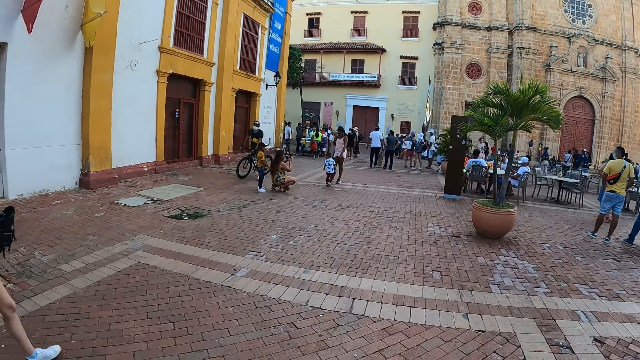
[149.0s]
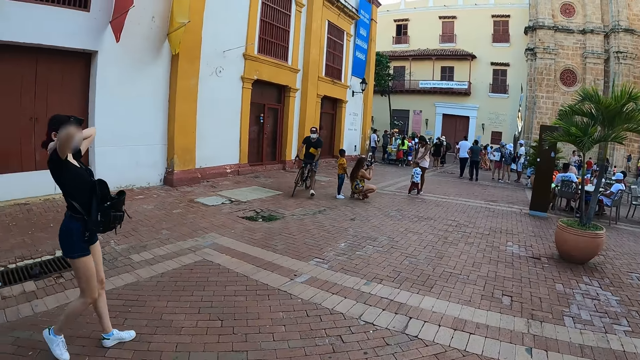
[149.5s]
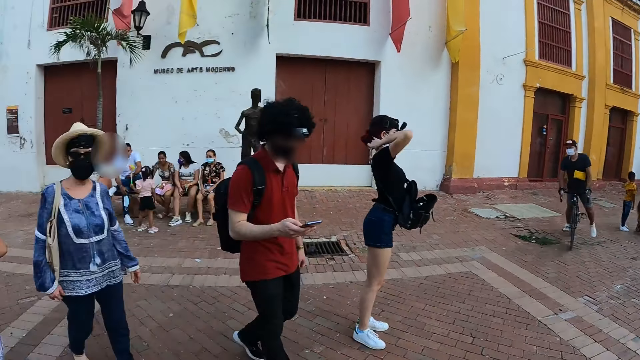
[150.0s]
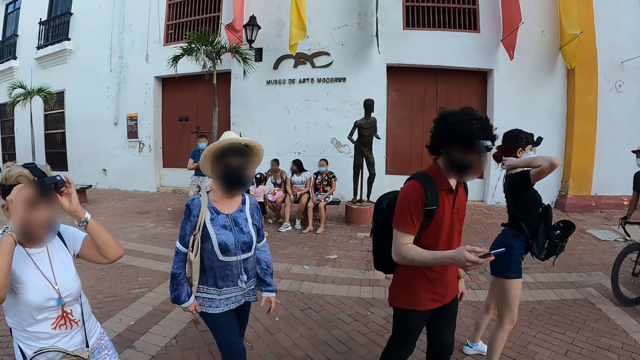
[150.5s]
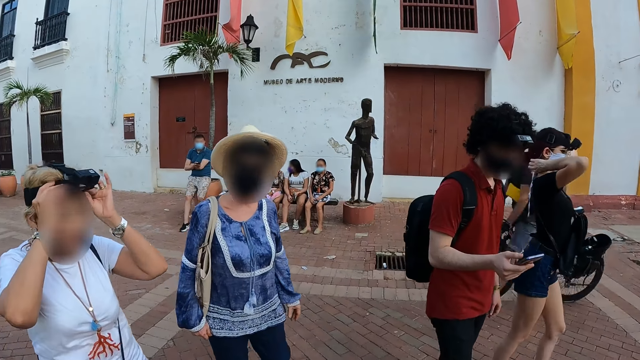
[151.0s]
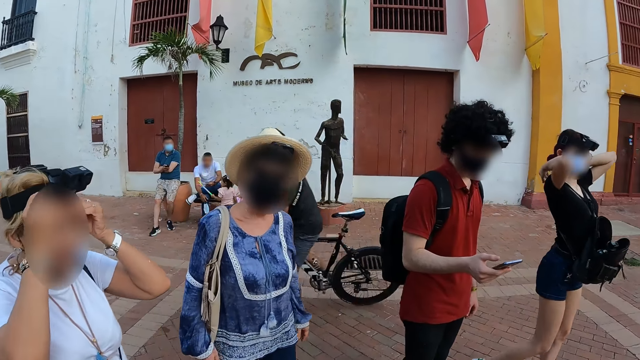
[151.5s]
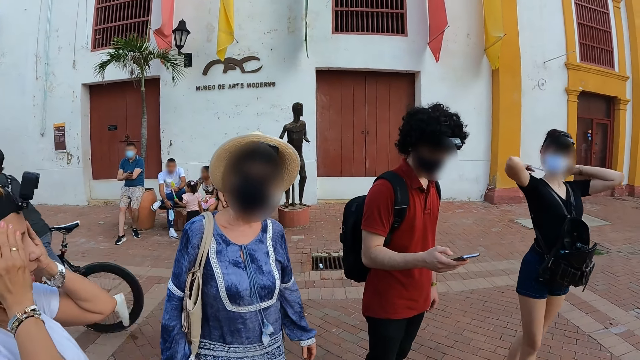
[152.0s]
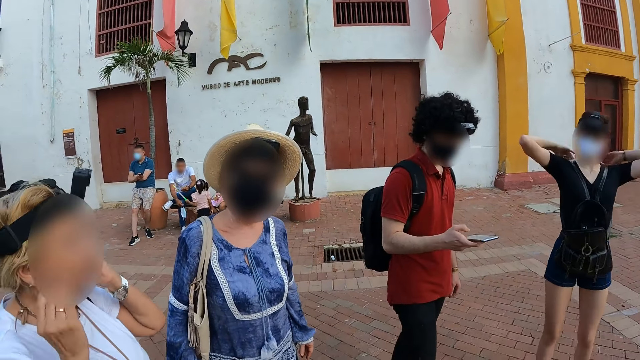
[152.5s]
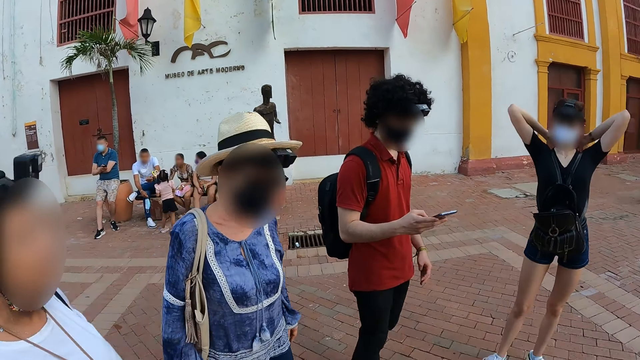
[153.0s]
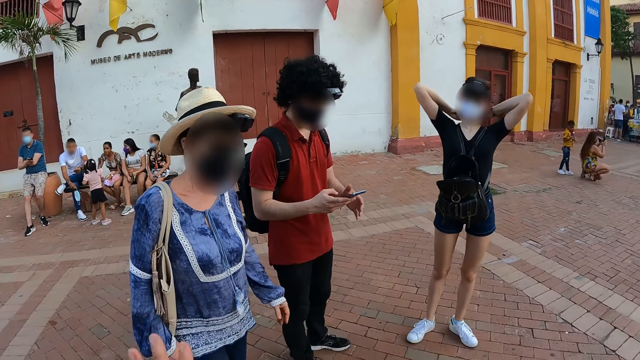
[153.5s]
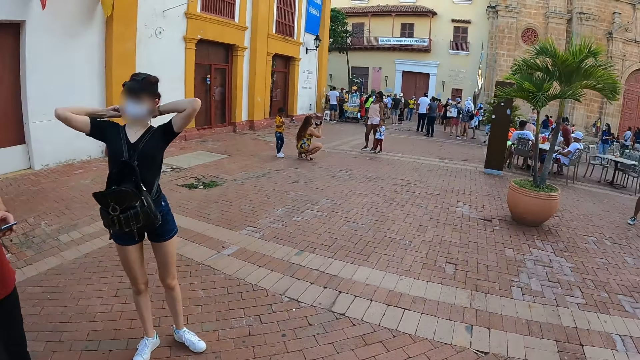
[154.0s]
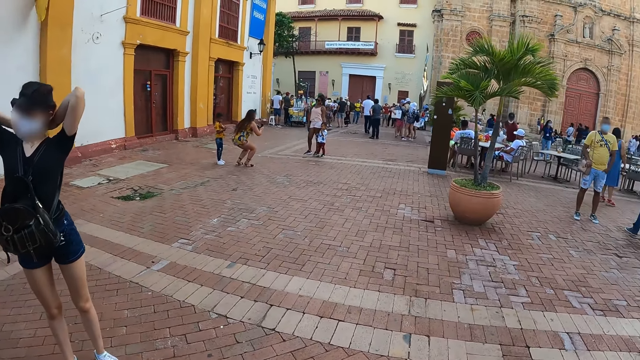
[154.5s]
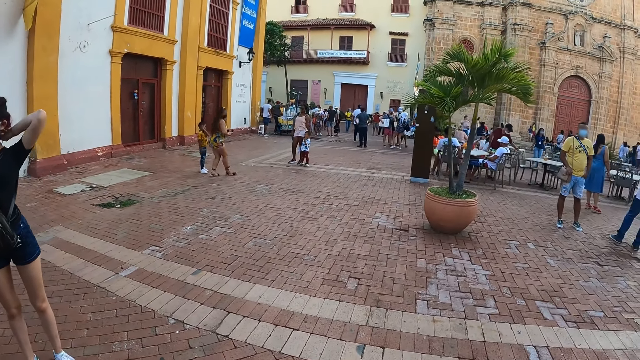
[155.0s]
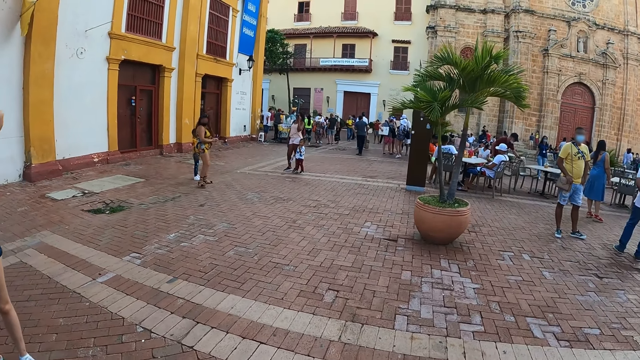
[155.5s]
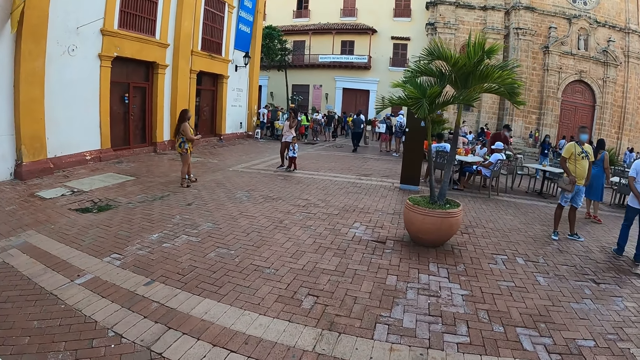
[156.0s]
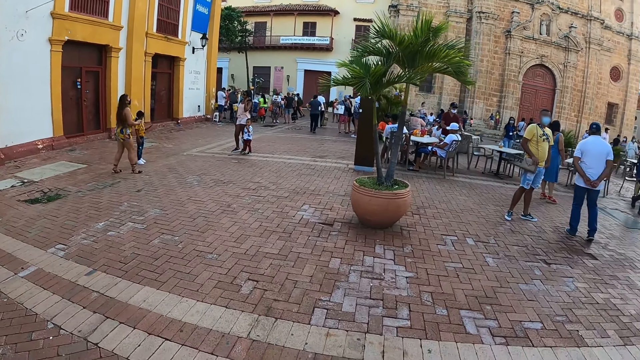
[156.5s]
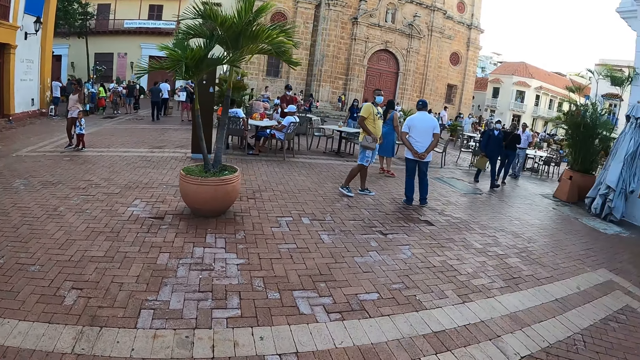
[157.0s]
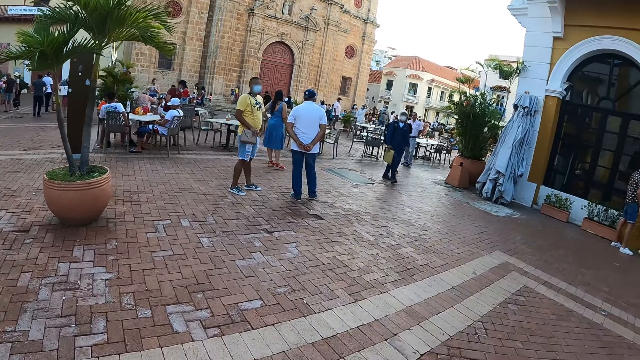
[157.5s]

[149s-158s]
A woman touches the camera on her head with both hands. Another woman holds her hair with both hands. The camera wearer interacts with the first woman and a third woman.

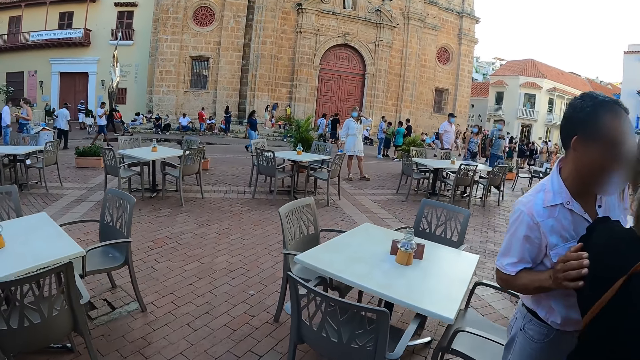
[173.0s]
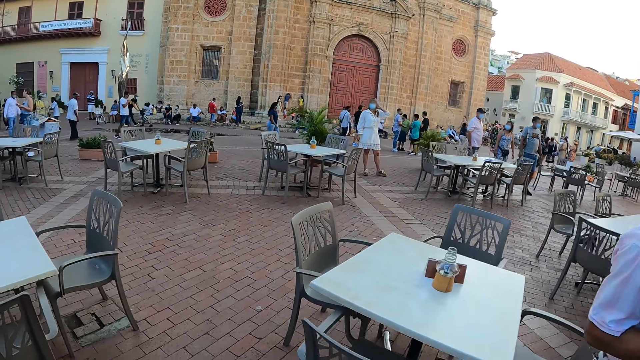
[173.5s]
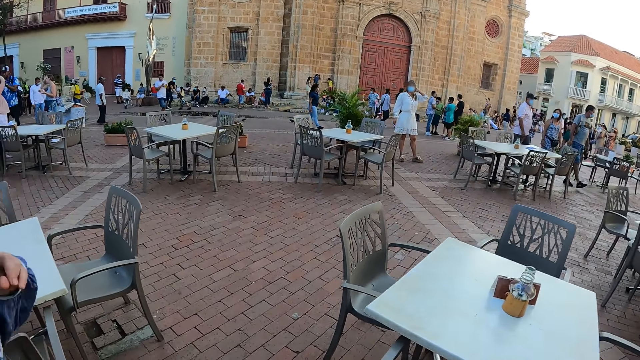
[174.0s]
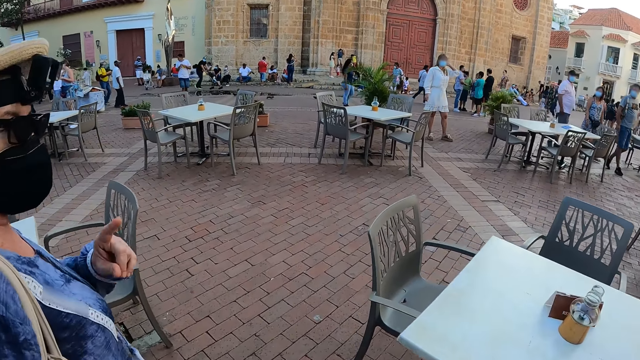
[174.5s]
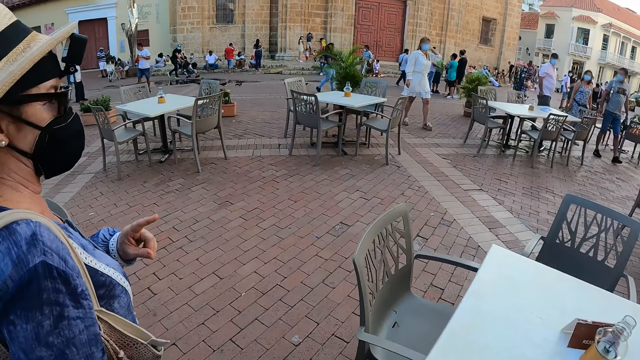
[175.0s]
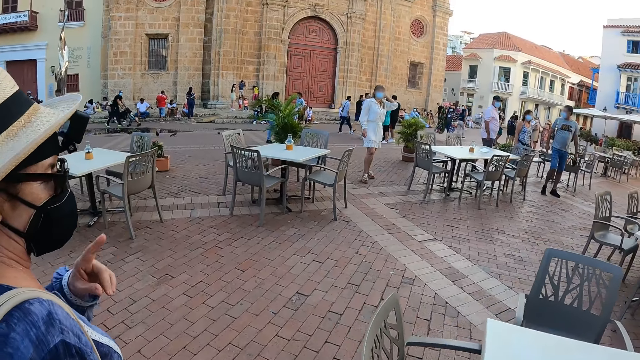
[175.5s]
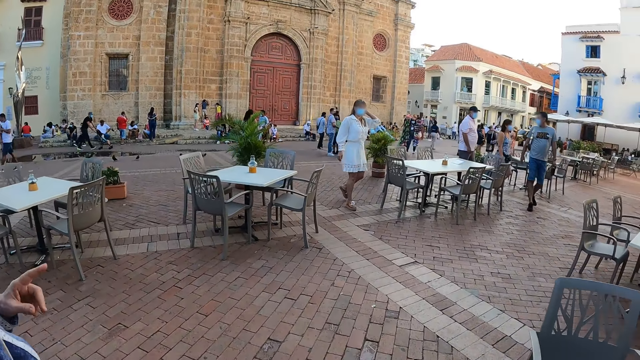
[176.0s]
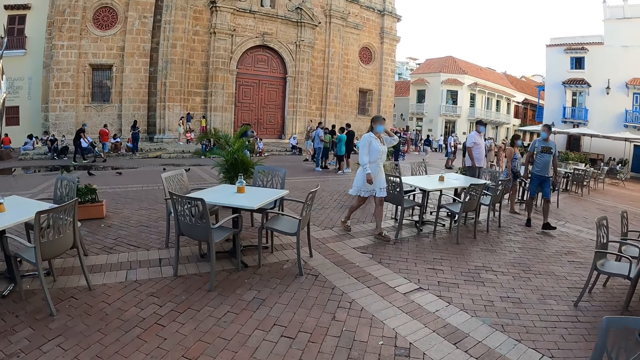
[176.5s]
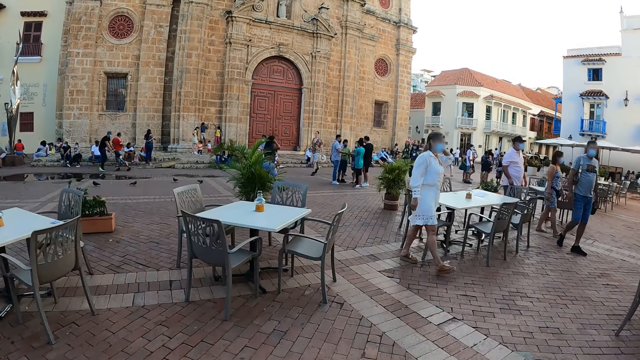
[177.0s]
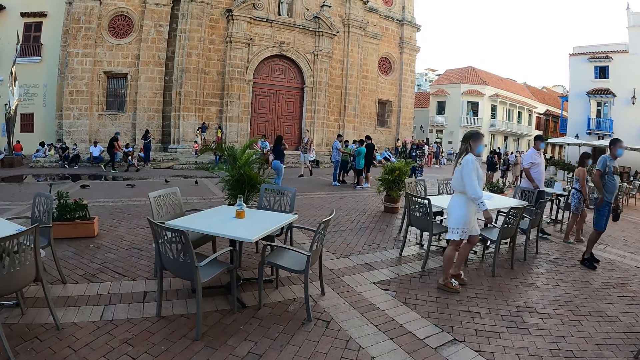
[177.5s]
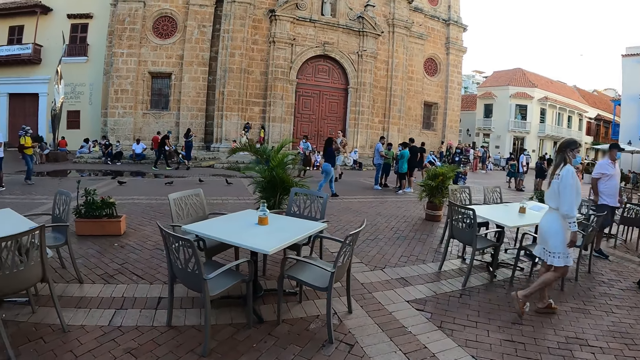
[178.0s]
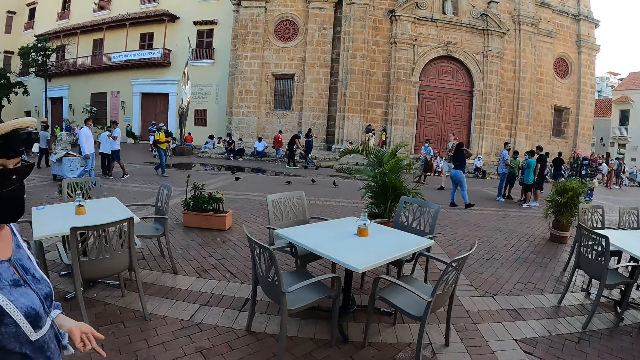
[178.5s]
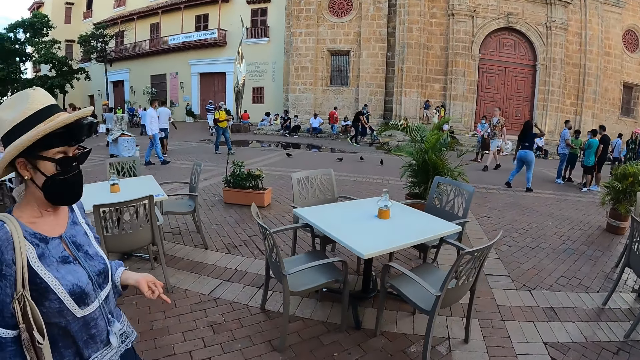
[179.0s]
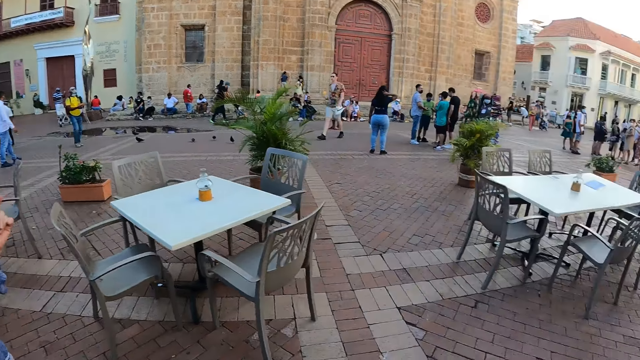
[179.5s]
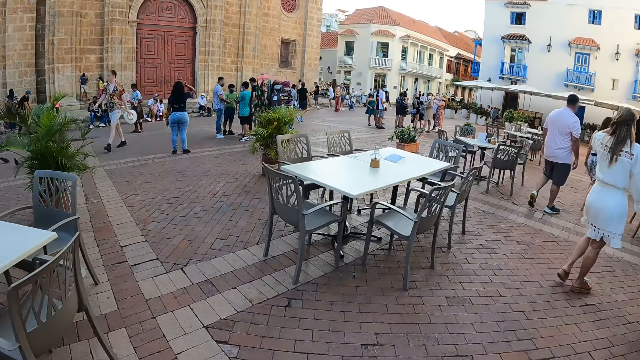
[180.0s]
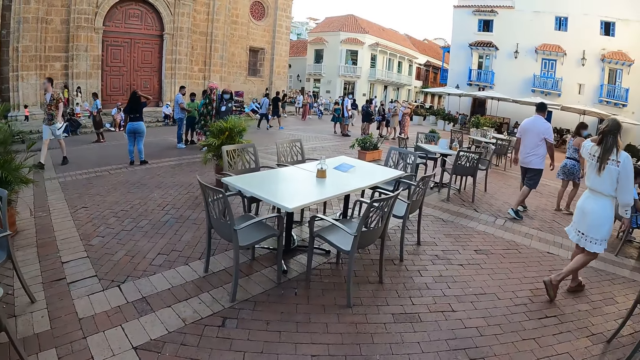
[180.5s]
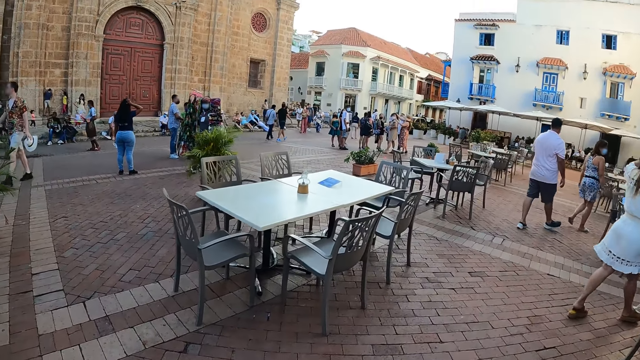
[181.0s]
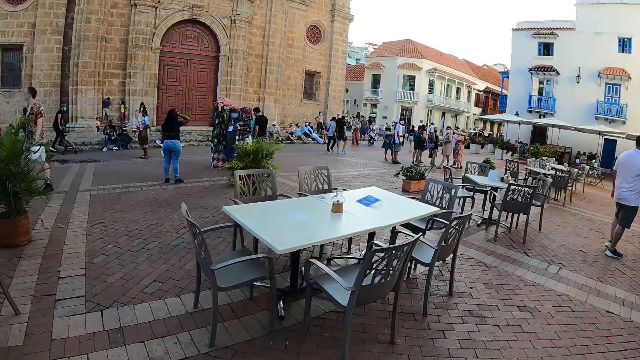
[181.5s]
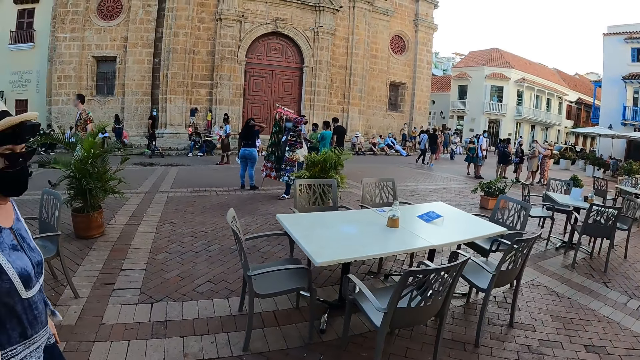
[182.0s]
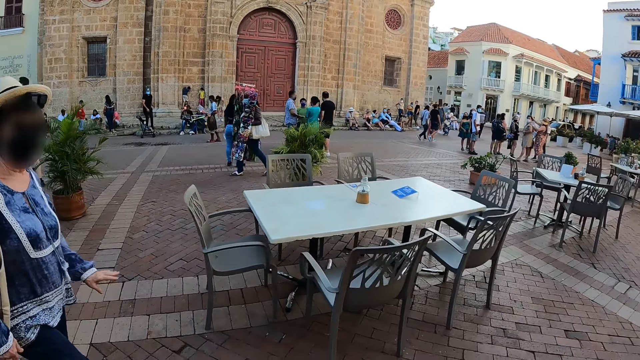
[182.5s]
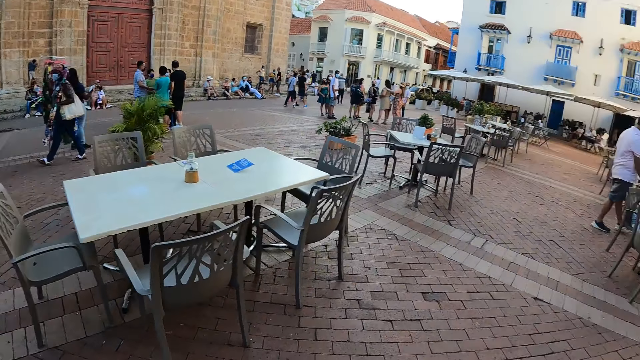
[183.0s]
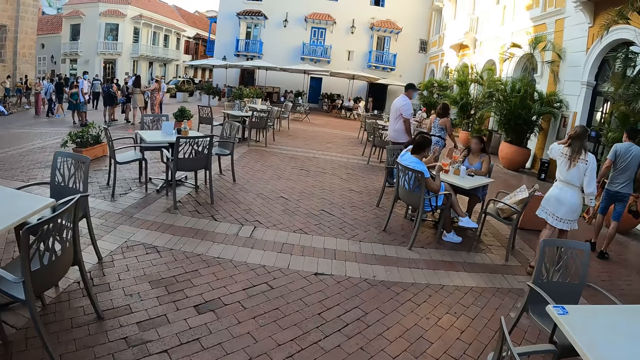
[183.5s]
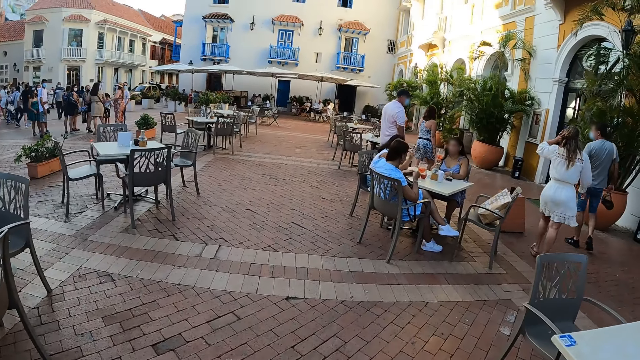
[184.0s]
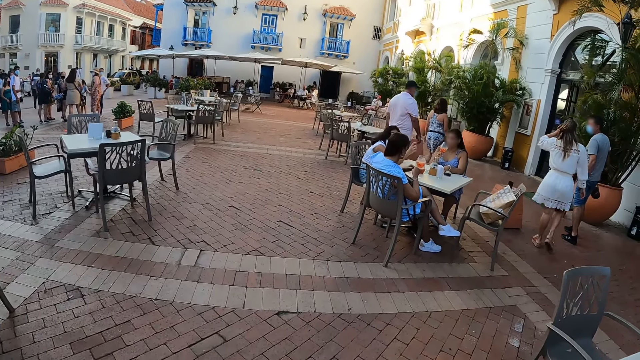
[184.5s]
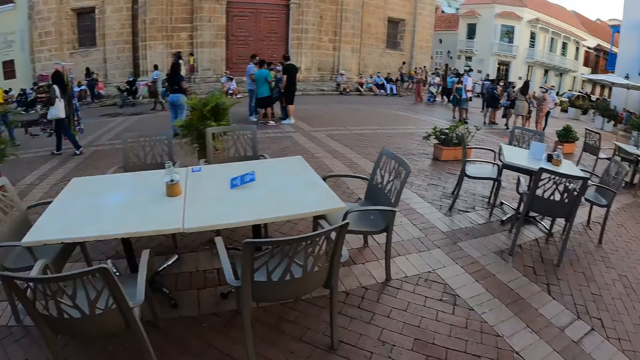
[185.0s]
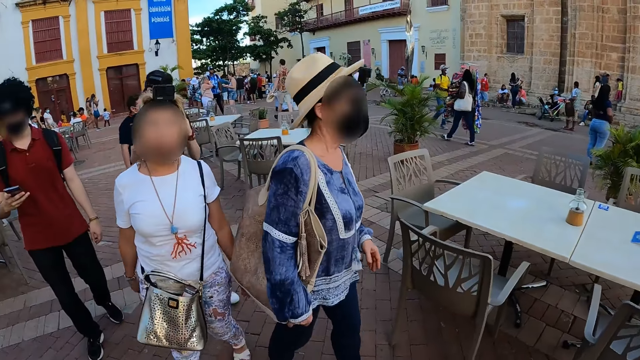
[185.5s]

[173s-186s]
The camera wearer talks to a woman. They interact with the woman. They look around.
